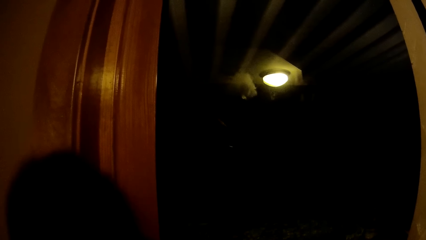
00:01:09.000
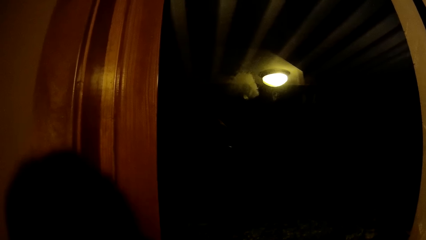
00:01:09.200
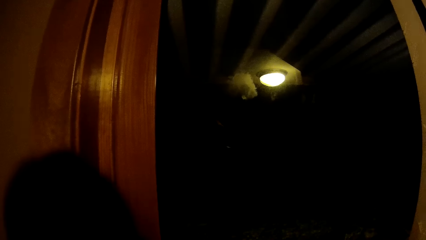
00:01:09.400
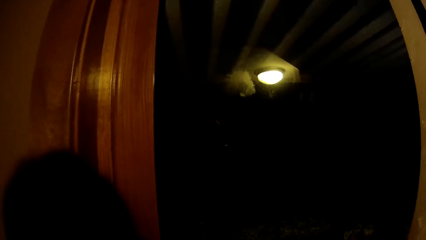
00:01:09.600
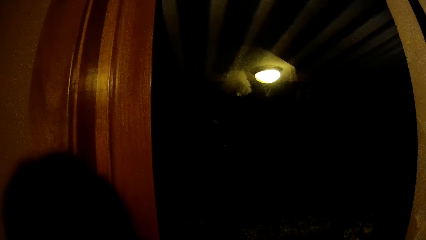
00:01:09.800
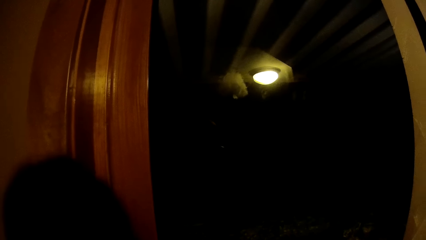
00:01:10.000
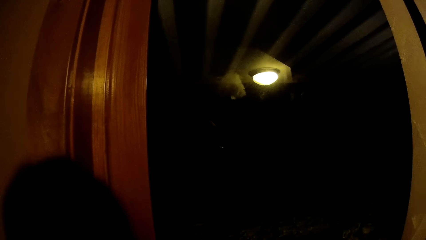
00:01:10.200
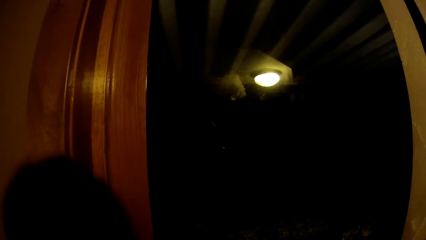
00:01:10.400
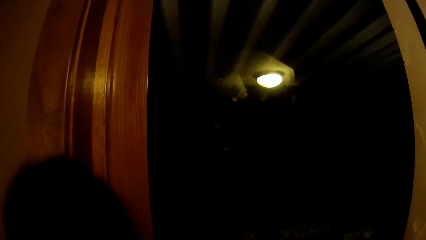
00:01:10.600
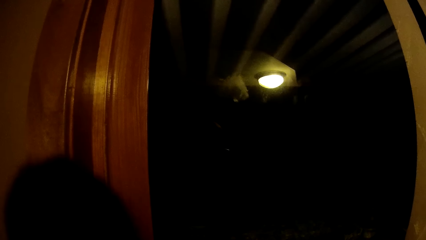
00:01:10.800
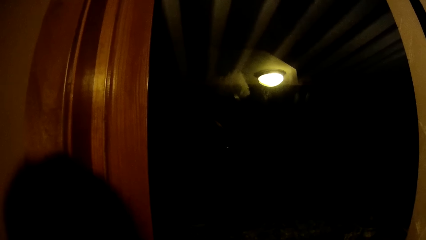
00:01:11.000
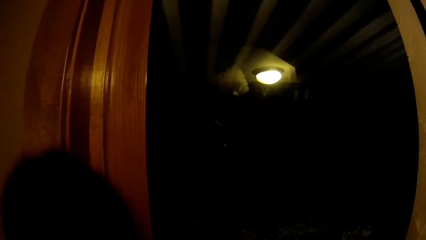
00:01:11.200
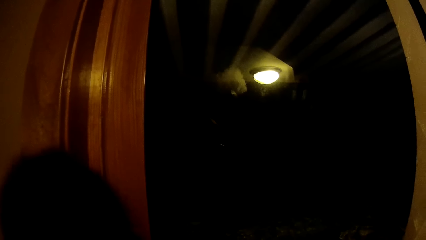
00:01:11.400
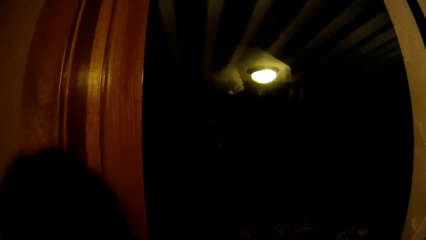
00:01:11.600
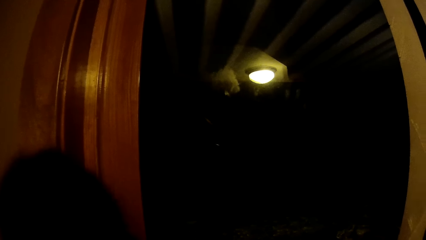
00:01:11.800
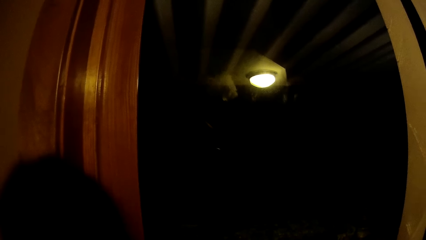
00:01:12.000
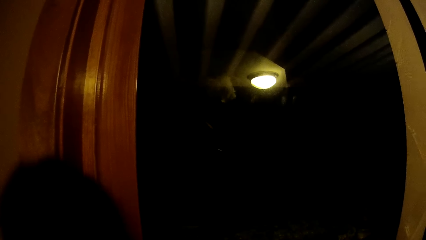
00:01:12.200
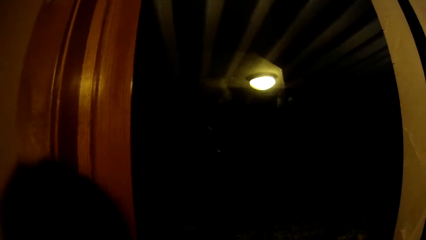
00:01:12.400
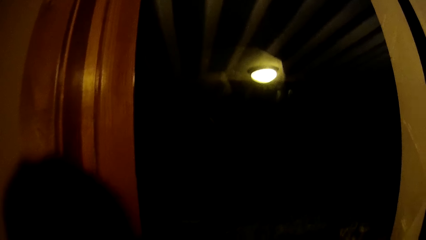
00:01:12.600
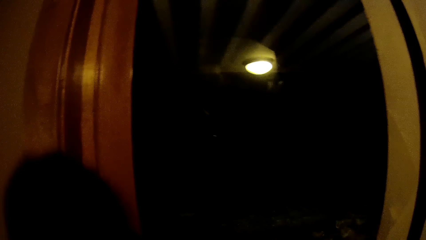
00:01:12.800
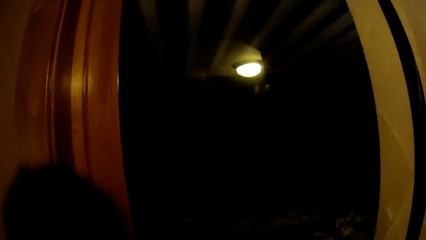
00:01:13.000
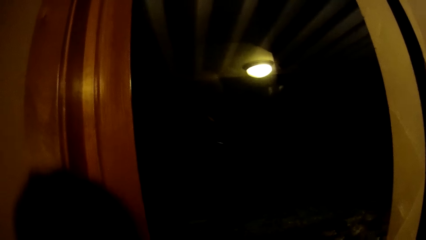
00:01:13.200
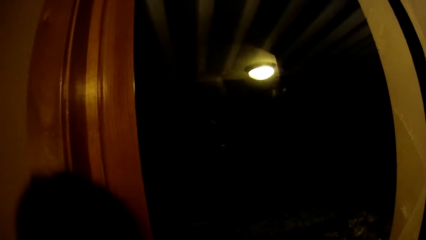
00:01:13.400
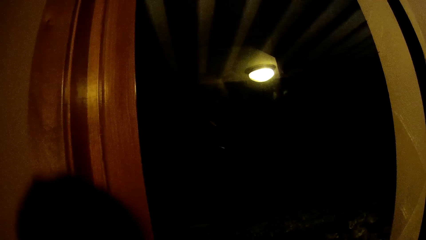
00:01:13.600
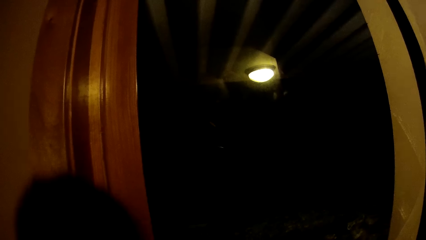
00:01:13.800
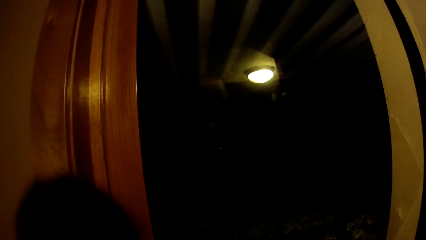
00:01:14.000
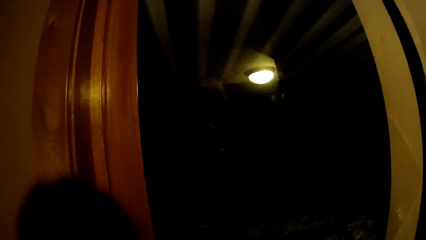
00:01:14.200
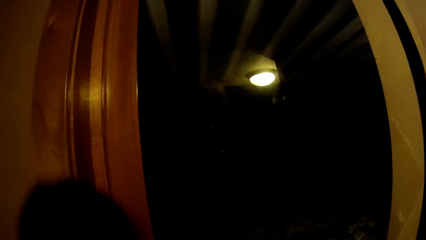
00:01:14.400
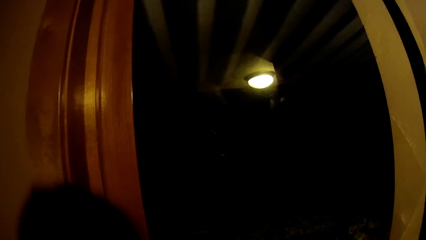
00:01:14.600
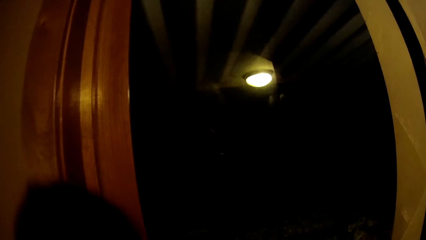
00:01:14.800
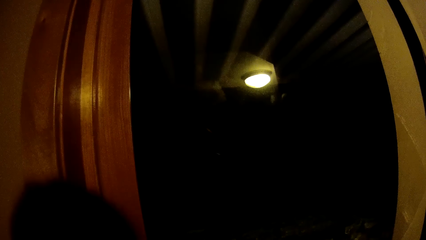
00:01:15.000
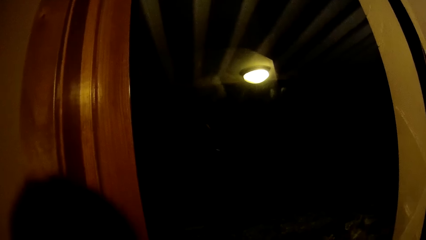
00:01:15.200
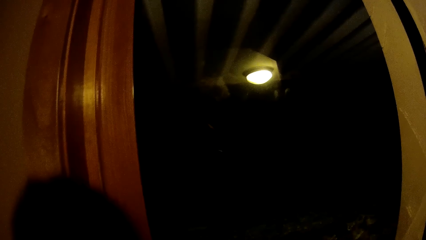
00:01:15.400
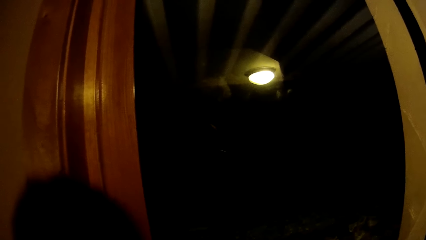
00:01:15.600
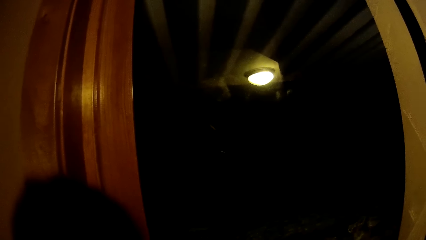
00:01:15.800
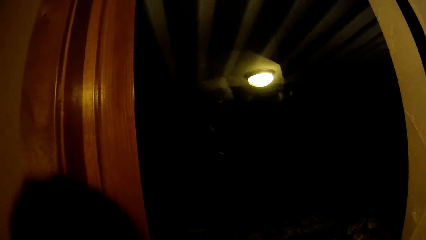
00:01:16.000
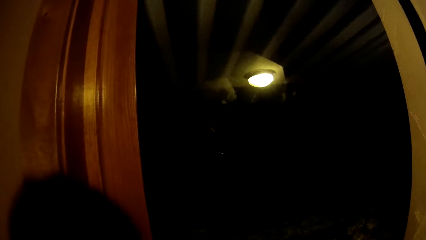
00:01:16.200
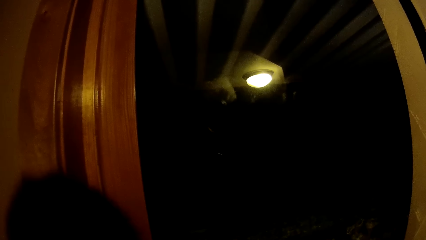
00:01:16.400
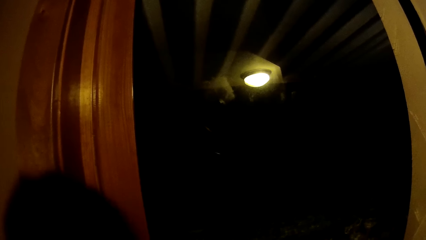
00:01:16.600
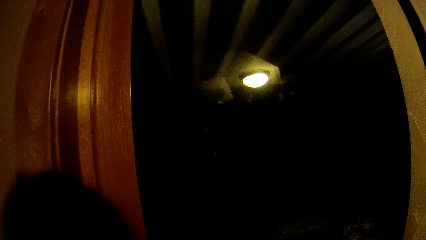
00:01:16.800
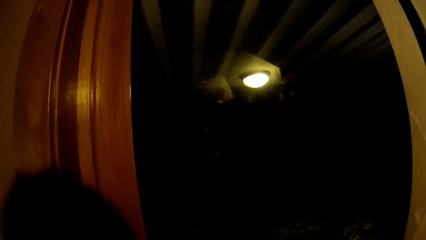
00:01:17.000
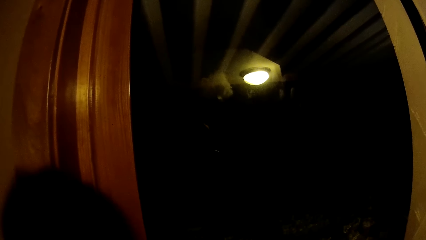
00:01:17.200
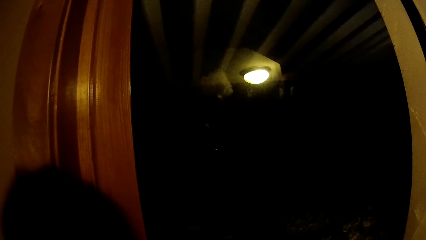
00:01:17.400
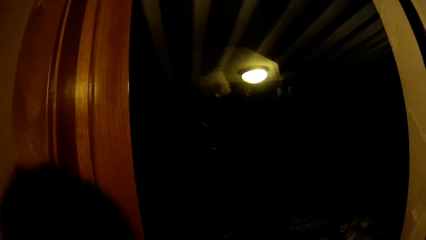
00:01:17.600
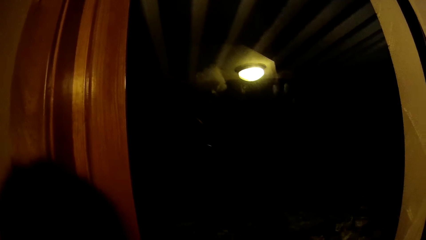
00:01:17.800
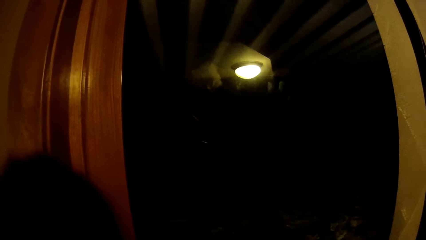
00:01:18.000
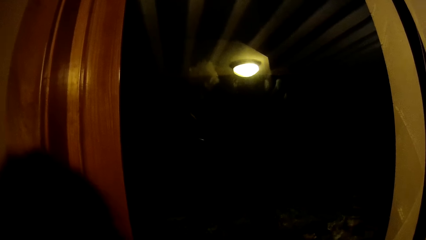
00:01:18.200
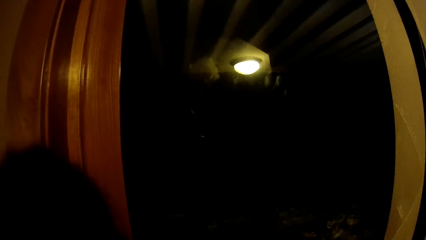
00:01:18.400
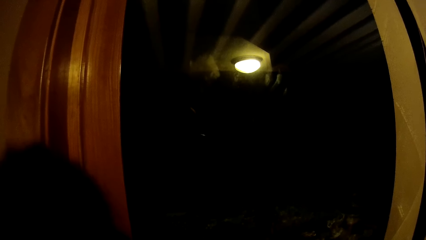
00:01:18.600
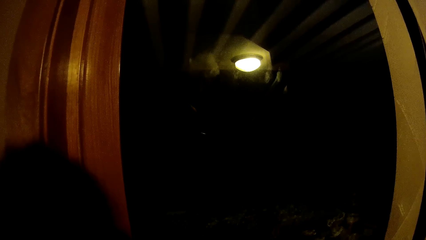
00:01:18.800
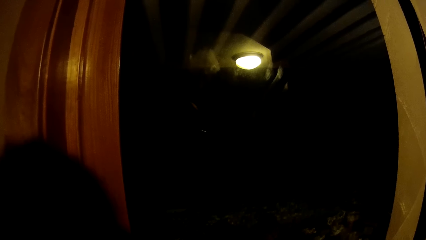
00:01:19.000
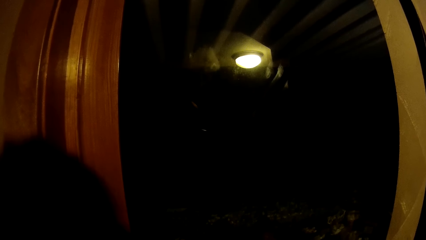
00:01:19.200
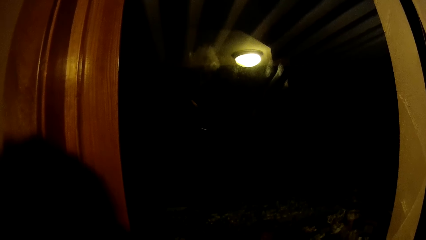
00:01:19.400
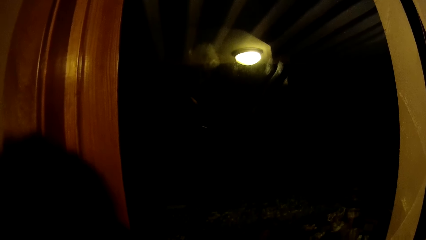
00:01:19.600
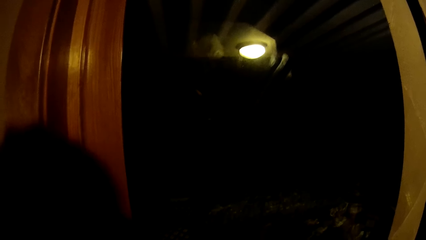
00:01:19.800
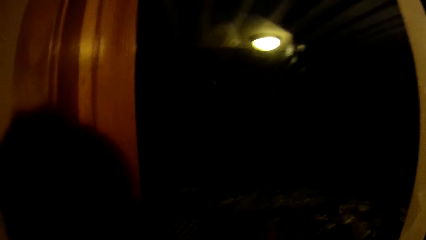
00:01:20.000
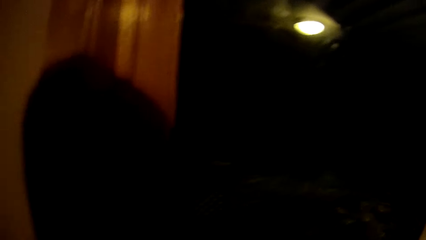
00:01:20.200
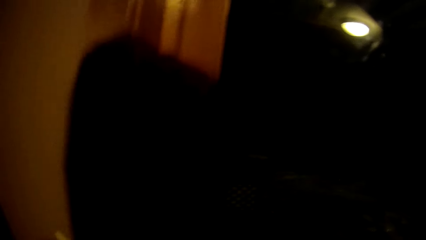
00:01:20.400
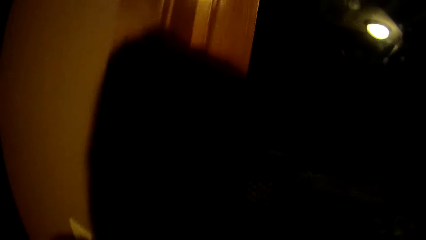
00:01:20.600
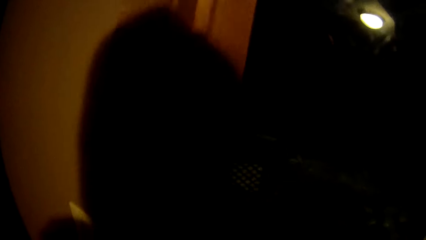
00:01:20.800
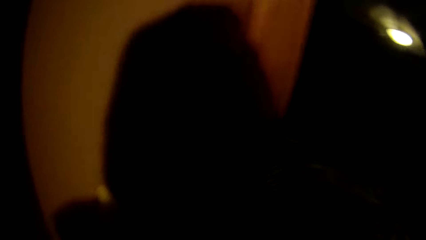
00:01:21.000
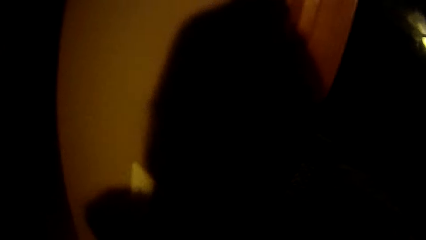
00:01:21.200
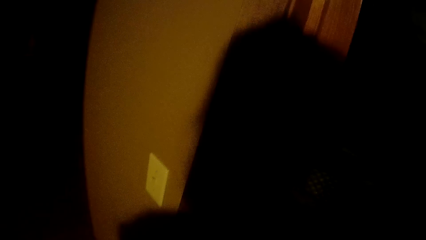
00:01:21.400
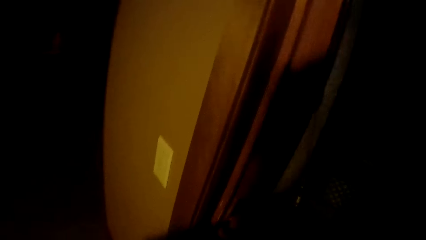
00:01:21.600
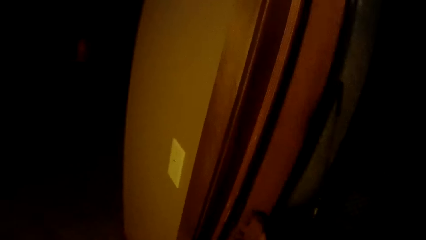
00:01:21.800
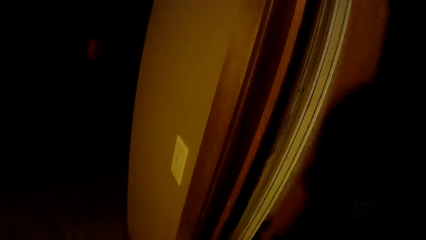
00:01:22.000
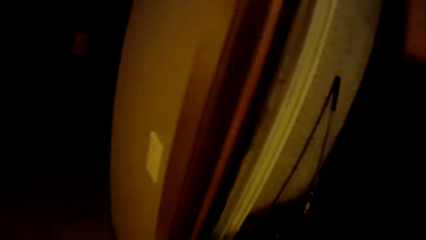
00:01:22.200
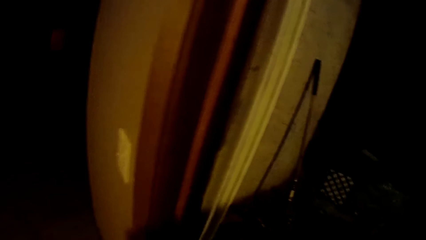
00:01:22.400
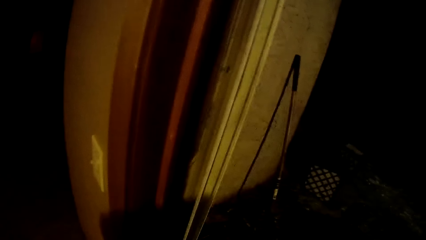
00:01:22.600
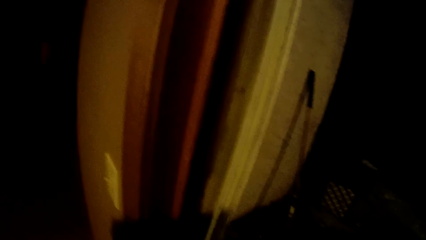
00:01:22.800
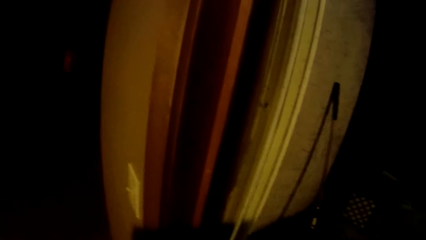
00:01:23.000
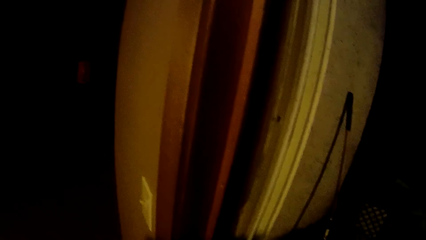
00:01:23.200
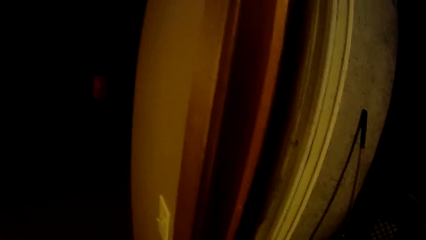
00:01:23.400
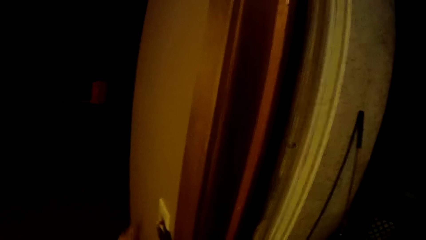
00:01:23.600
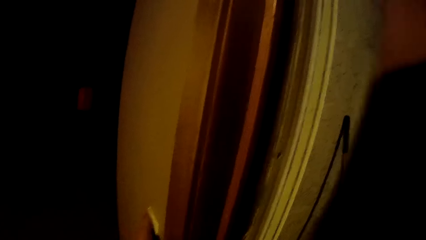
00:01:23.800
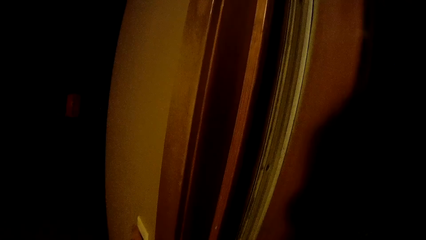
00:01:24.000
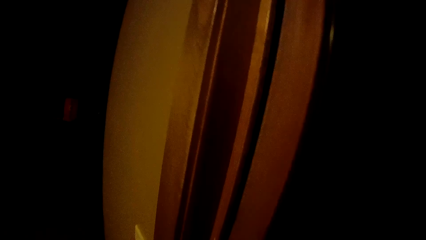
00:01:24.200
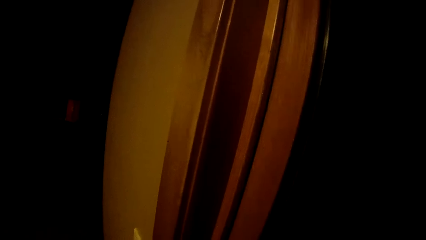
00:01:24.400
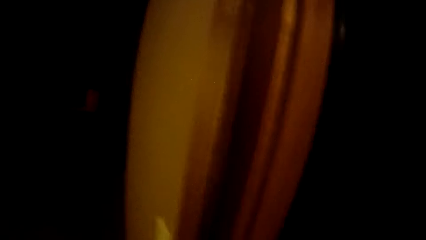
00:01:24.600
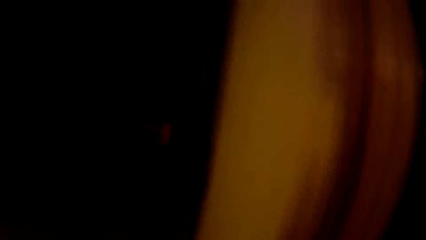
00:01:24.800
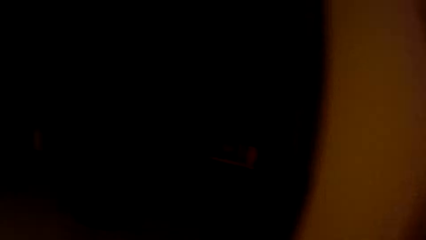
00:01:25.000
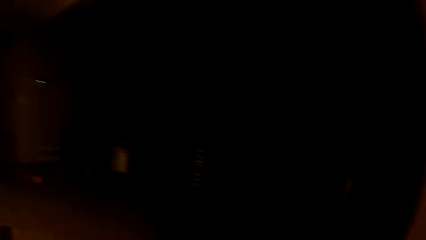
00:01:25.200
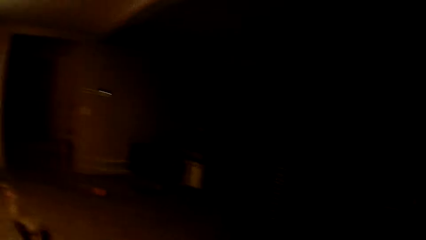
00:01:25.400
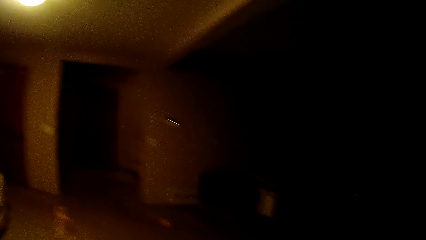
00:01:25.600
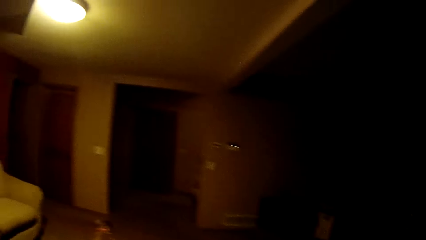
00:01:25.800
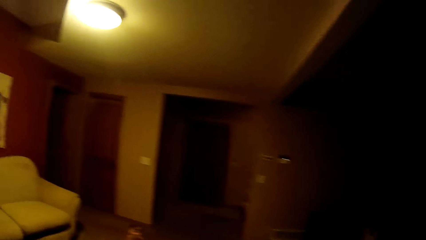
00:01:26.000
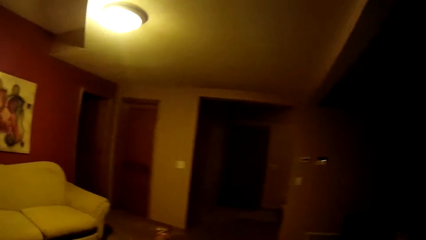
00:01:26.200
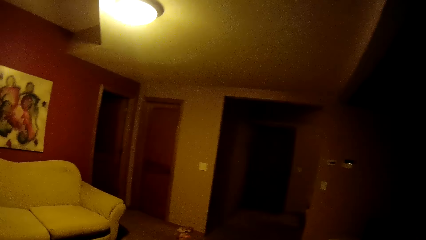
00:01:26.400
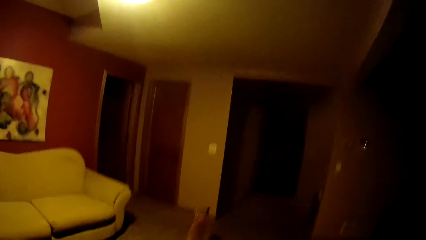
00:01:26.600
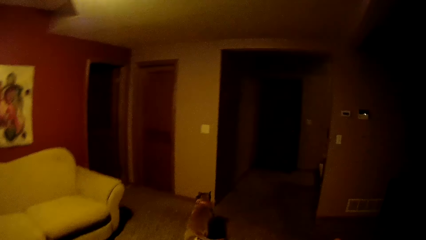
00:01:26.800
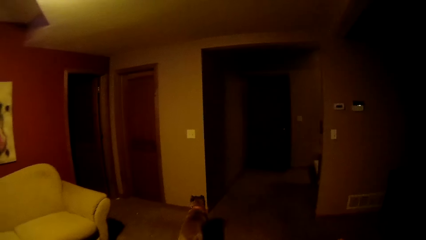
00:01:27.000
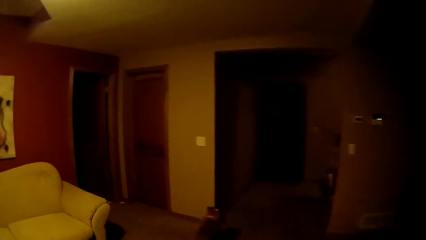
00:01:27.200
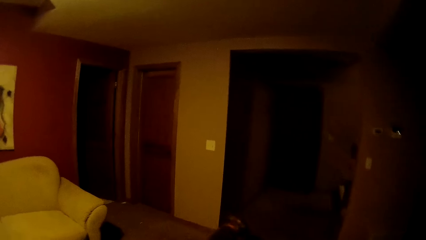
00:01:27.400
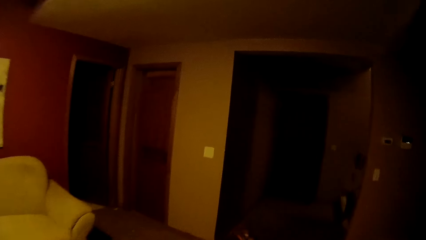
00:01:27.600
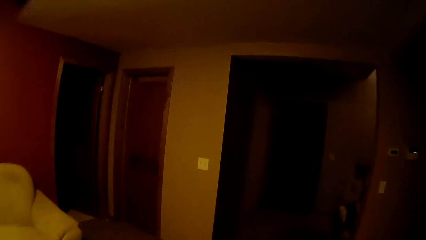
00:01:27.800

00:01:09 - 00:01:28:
The camera wearer stands in the house. They open a door. They close the door.
